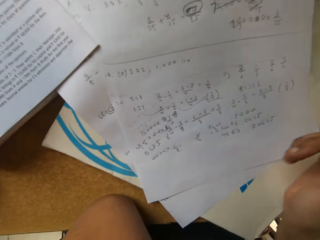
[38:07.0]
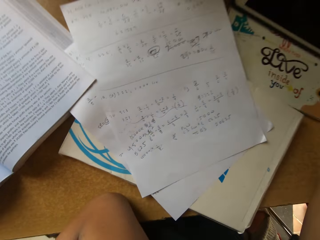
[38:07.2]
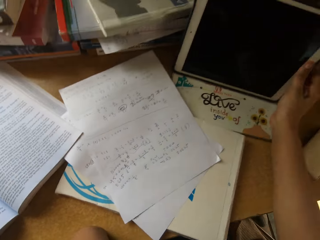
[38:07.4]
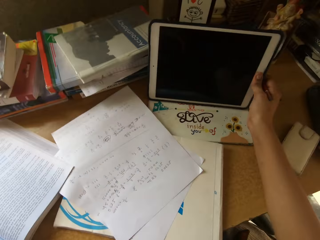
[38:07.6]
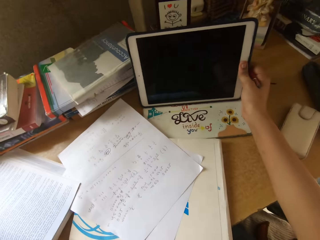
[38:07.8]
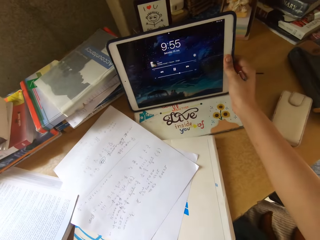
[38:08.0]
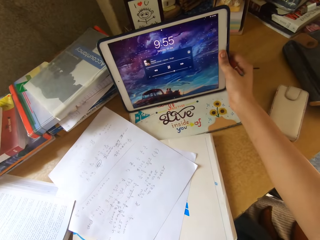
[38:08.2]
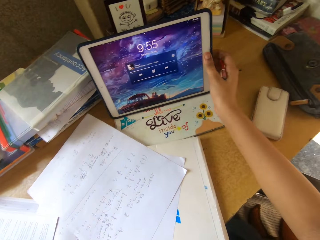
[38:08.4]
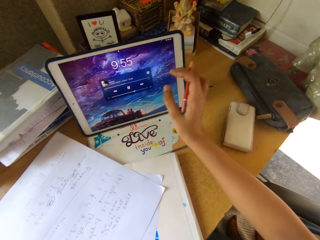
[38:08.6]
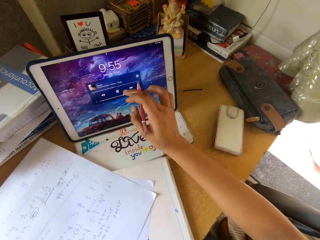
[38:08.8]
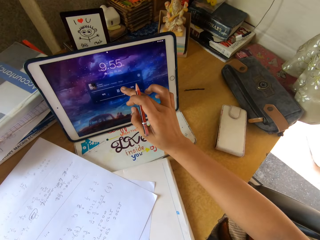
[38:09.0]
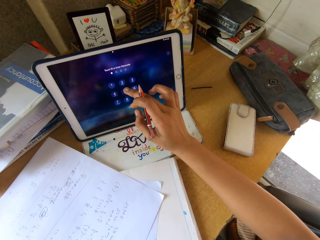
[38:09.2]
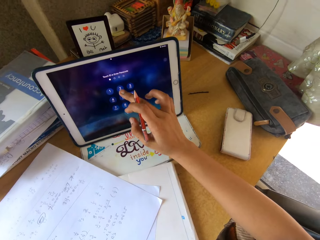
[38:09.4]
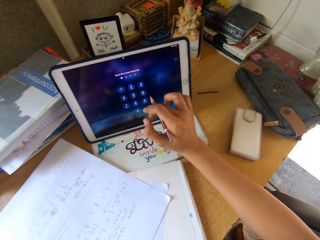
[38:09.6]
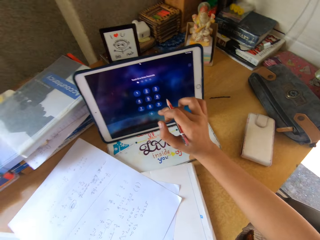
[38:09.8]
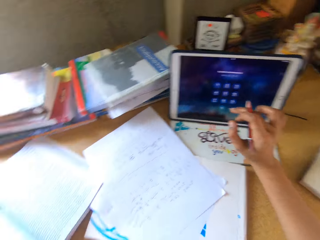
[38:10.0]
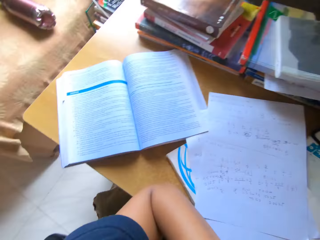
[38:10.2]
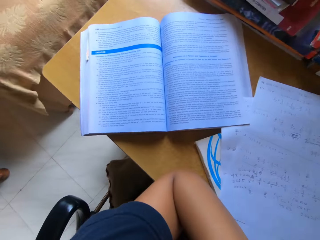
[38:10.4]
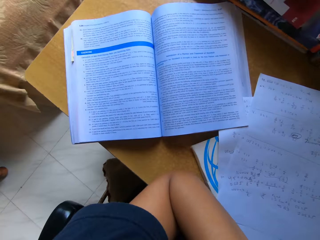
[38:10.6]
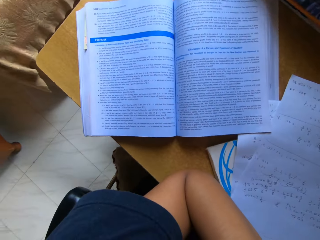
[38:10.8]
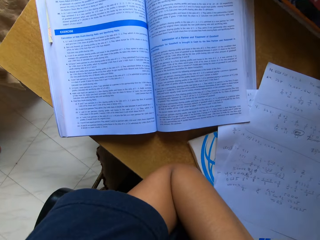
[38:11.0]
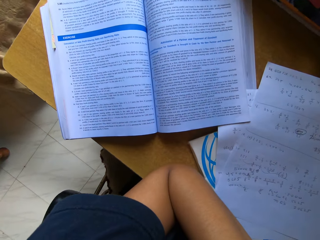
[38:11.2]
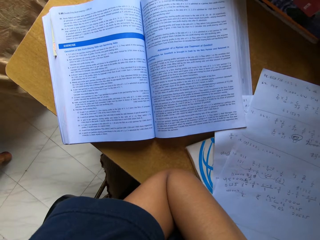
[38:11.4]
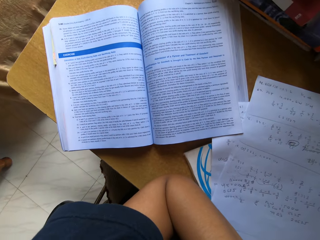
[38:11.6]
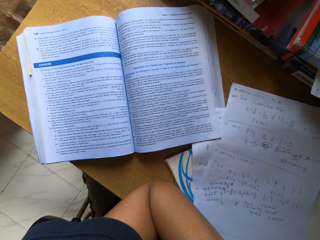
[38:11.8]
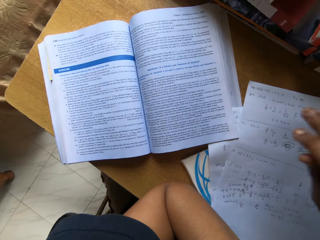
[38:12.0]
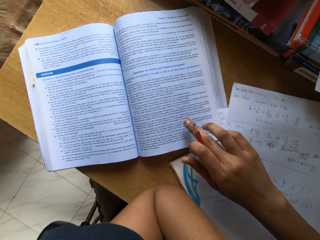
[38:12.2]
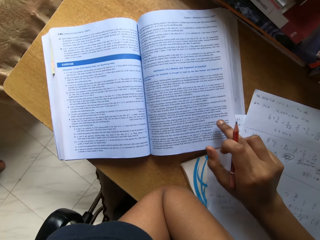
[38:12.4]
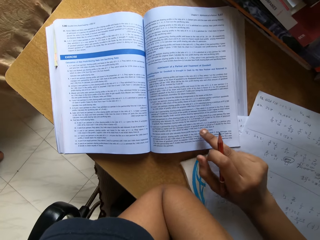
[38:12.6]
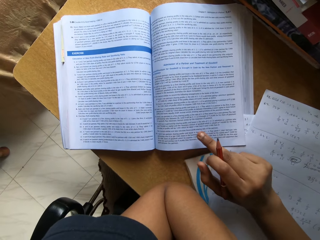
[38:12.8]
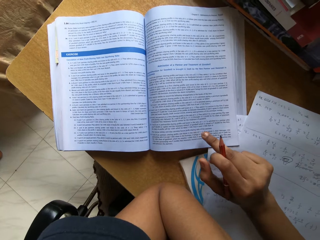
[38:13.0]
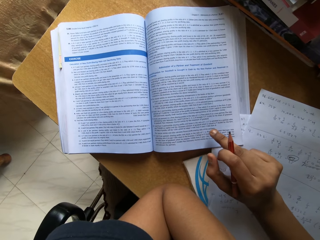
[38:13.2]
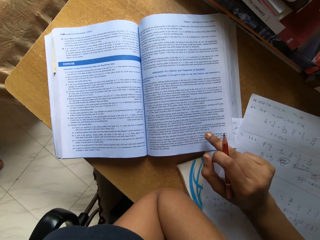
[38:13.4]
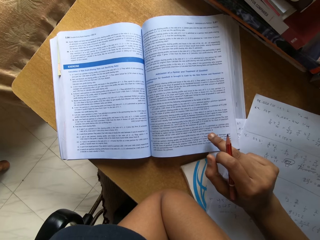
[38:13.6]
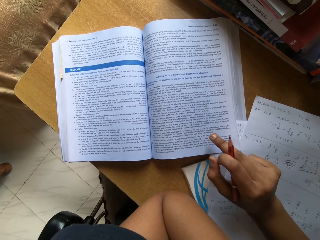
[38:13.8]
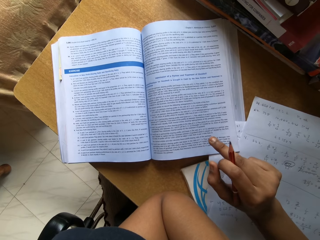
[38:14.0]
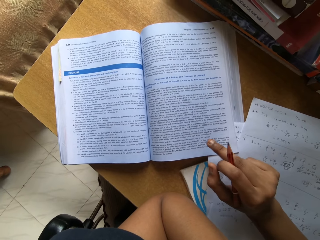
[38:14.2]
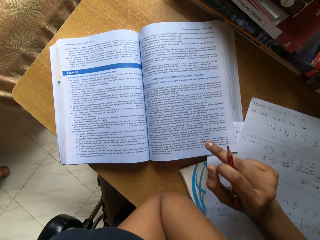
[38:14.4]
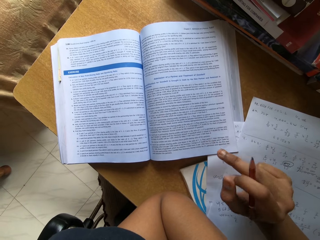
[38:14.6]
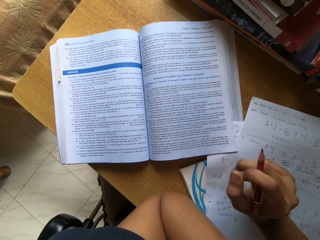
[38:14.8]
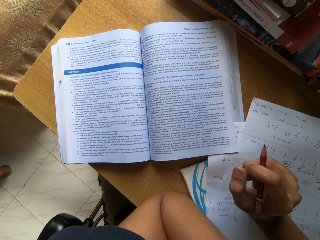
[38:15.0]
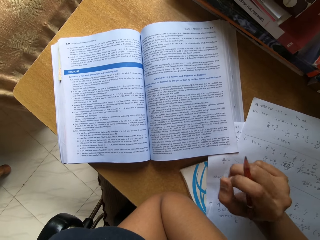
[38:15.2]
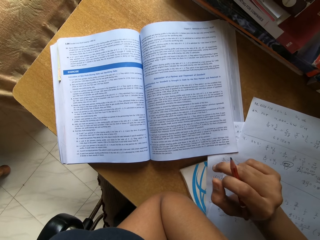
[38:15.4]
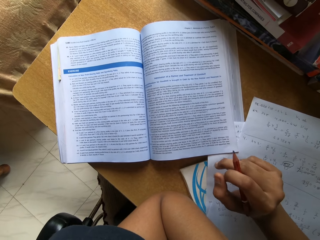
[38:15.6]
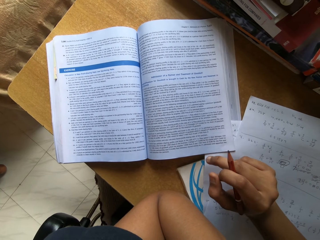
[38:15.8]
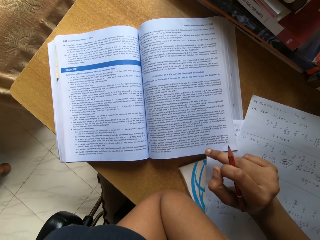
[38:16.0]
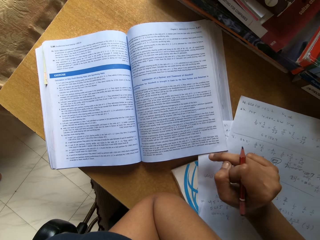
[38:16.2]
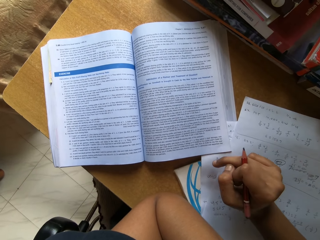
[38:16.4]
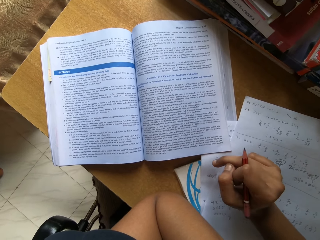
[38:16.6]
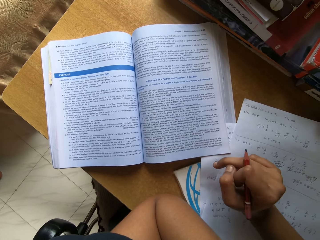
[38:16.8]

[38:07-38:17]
The camera wearer switches on the mobile cellphone. They scroll the cellphone. They stare at a book. They point at the book on top of the table.

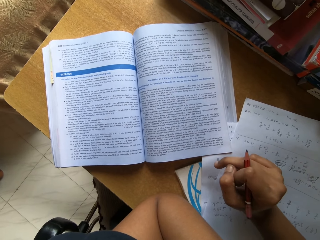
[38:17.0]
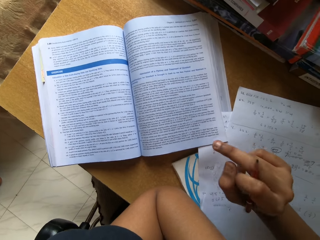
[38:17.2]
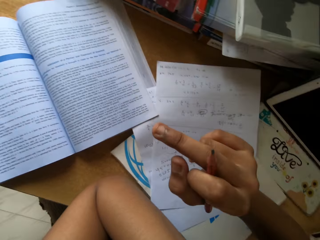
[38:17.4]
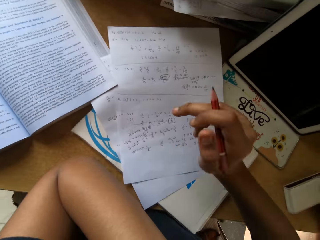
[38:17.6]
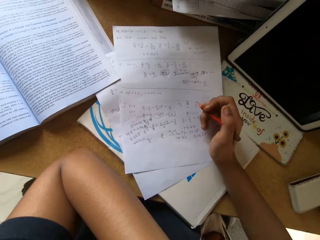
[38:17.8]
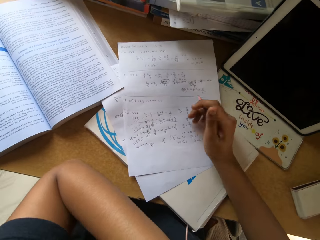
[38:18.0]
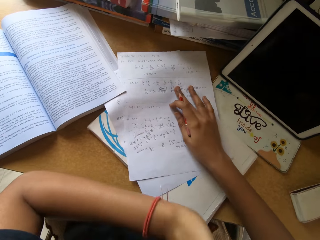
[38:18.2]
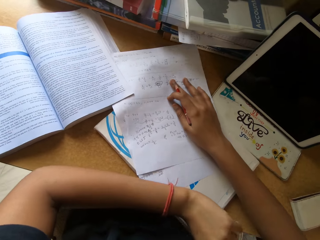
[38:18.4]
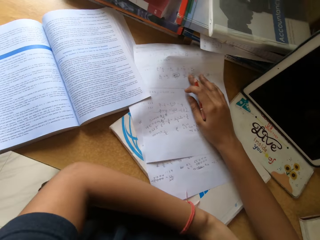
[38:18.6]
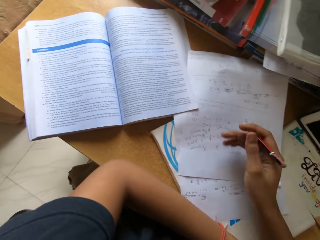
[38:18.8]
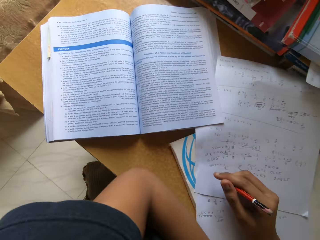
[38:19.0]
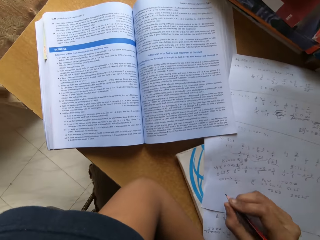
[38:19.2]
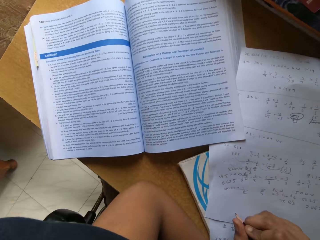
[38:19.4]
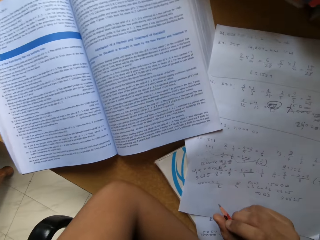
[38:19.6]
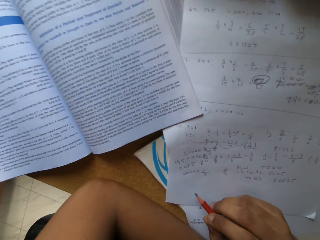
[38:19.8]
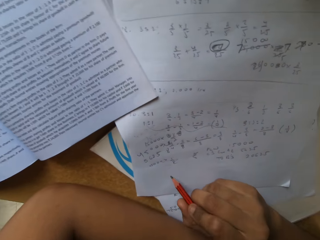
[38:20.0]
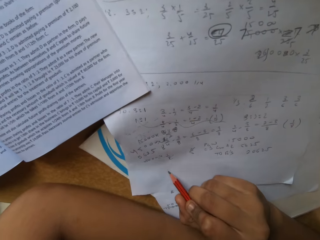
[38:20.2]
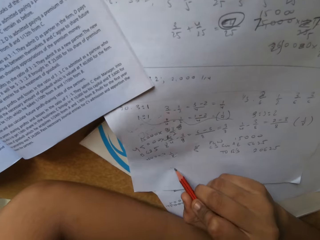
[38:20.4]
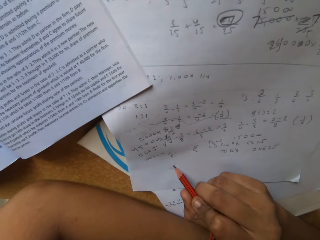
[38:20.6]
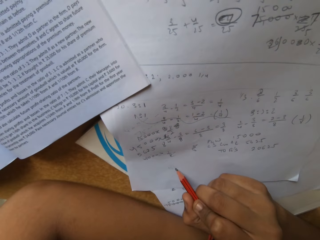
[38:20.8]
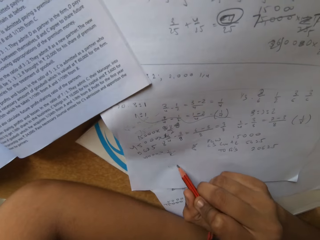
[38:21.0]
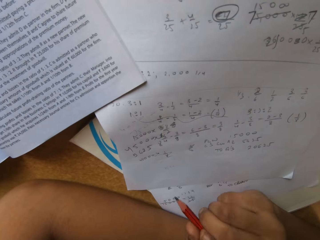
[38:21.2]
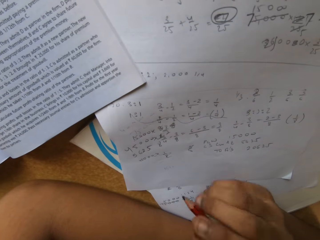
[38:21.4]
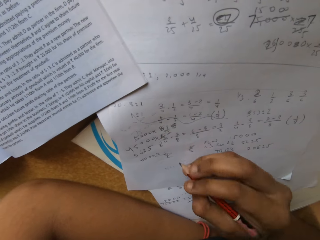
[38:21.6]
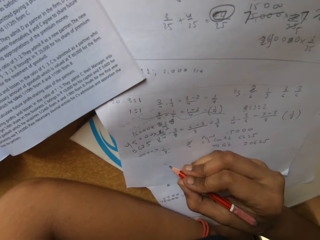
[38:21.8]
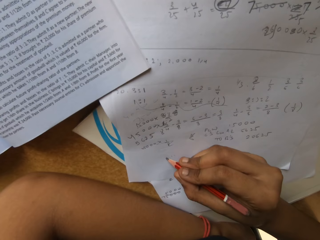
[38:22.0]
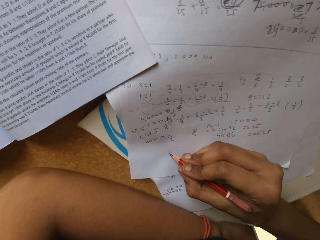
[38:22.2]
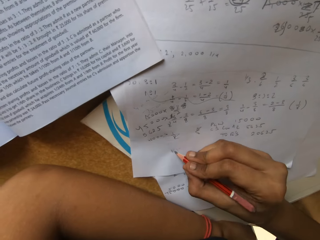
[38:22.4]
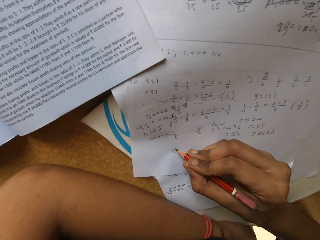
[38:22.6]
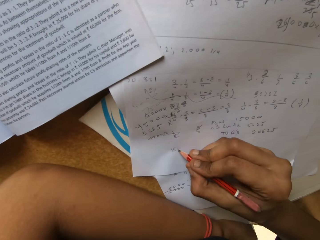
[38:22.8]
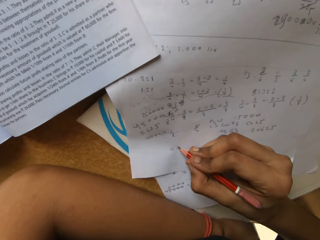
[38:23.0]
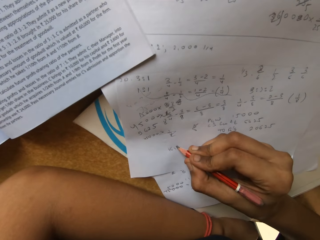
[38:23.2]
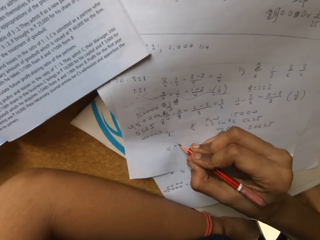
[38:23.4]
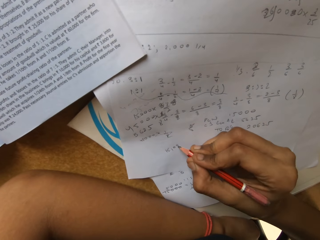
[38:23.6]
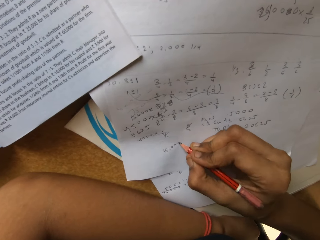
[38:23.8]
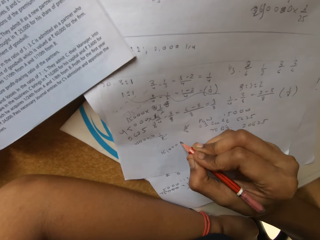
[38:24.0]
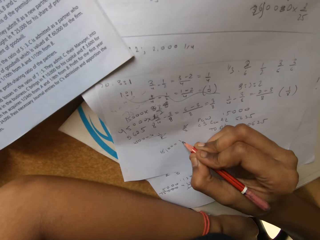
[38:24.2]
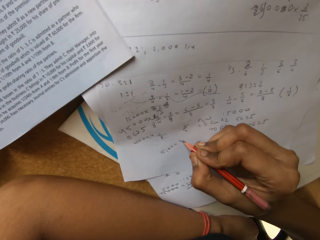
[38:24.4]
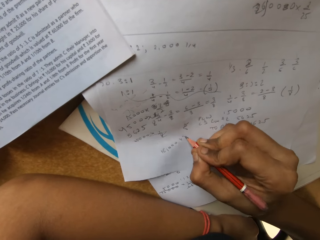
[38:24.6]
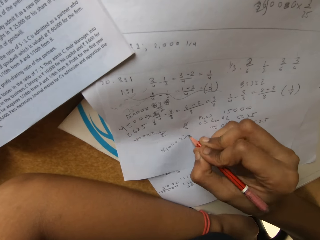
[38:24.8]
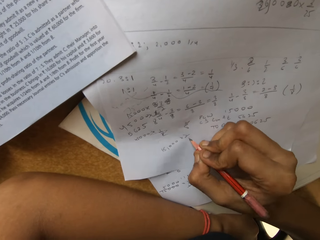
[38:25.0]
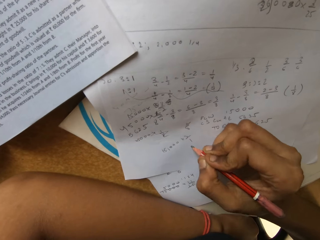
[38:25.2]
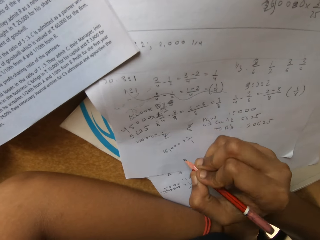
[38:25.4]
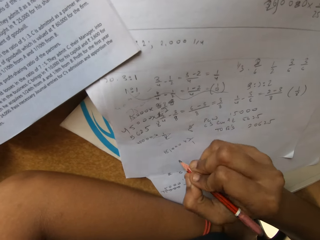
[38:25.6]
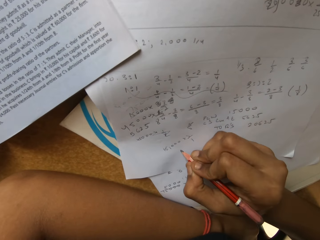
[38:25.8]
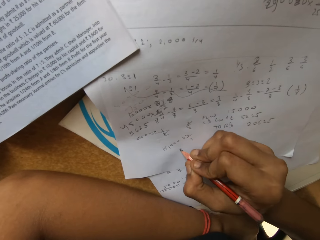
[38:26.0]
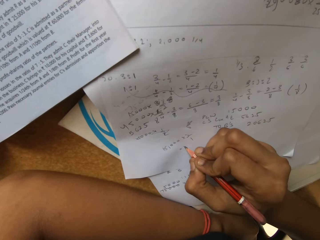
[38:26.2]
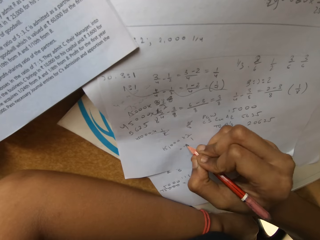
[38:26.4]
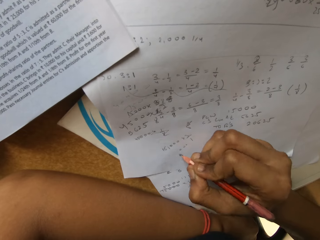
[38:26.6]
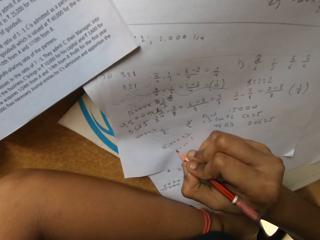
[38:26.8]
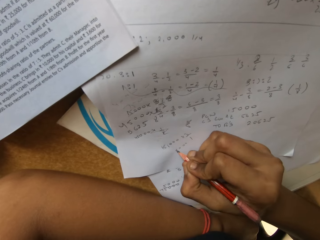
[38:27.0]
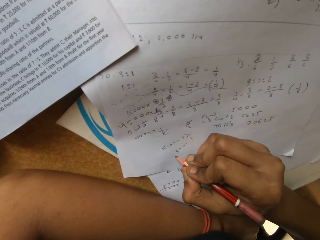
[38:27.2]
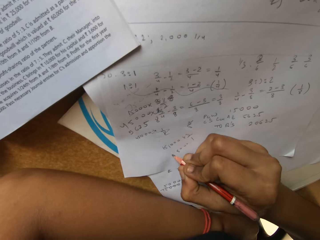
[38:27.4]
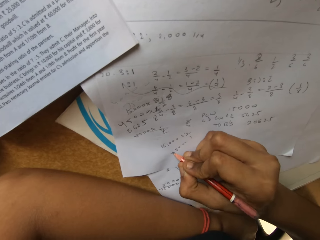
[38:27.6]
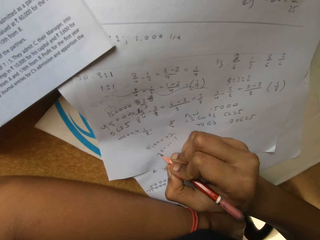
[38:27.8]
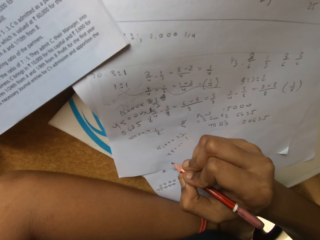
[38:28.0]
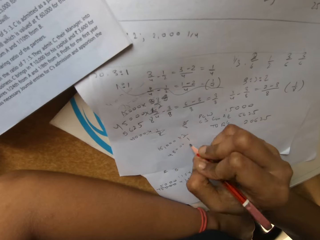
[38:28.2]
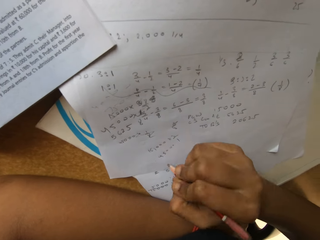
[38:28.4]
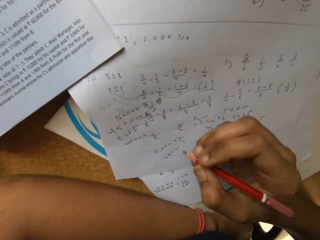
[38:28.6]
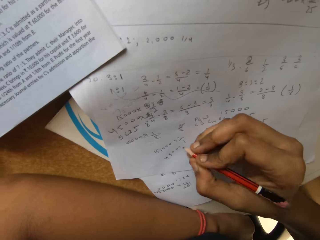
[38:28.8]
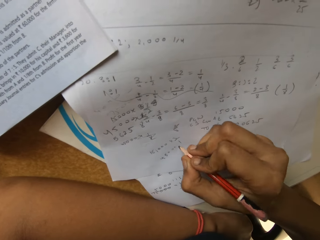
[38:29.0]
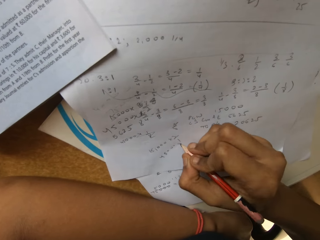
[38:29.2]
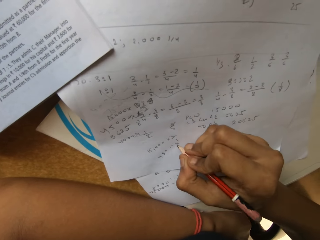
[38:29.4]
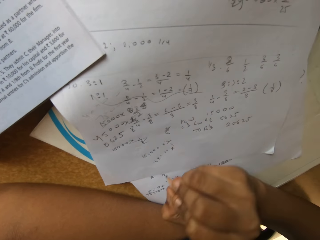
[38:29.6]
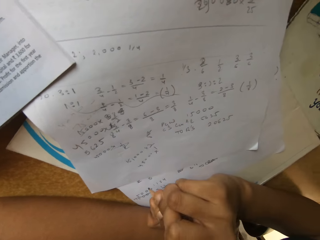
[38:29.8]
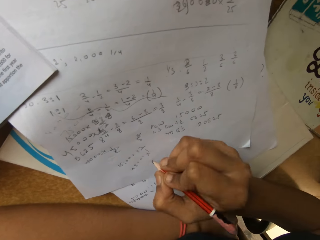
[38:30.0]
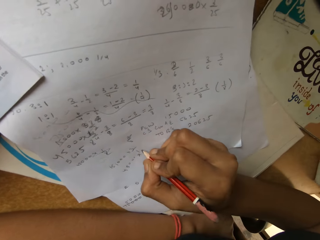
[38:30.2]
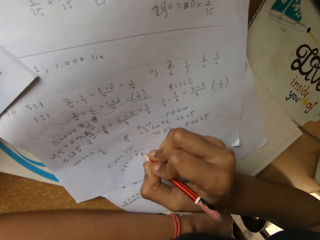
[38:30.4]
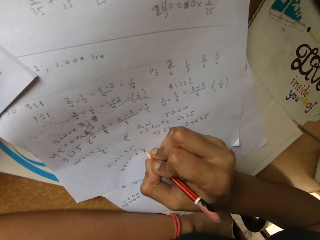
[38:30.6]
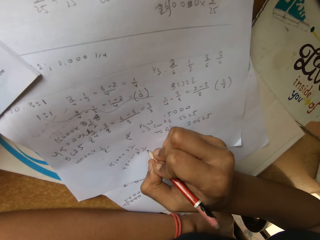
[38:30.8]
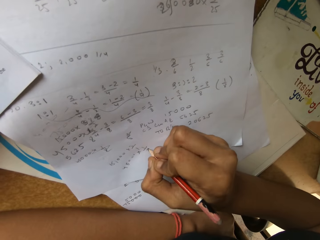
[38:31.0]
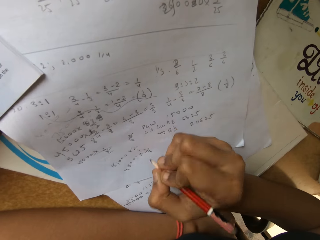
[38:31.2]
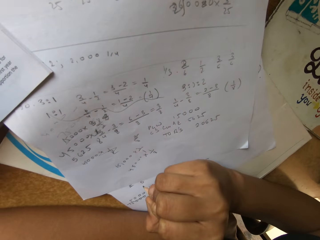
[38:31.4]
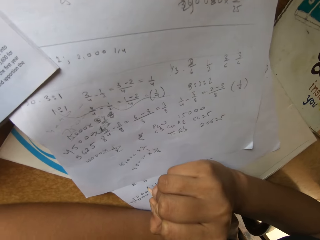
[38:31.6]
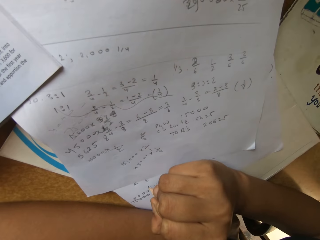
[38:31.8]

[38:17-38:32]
The camera wearer touches the paper on top of the table. They write on a piece of paper with a pencil.
